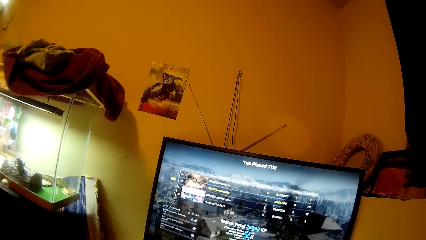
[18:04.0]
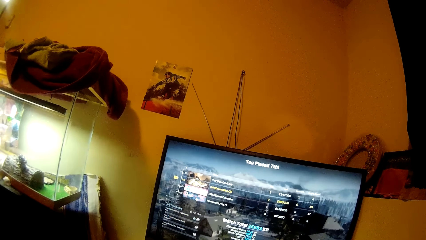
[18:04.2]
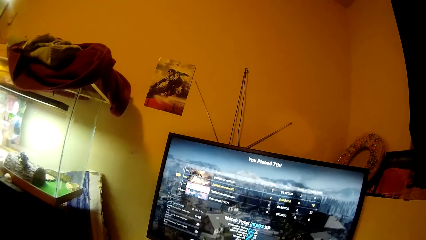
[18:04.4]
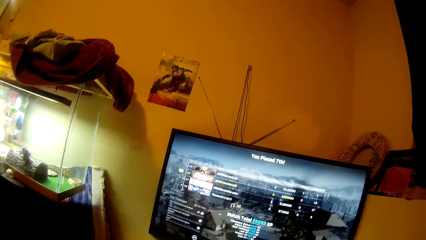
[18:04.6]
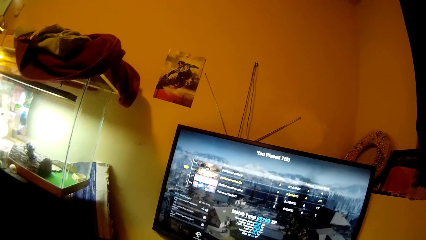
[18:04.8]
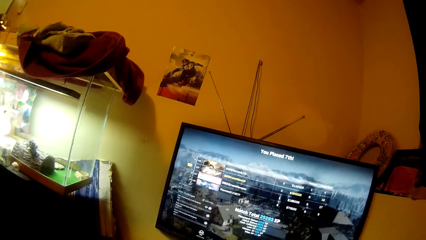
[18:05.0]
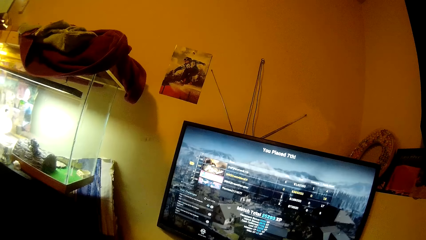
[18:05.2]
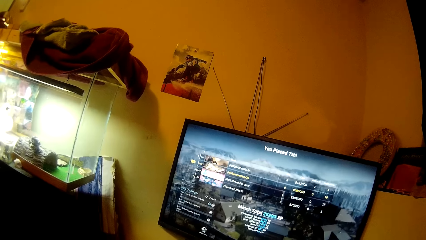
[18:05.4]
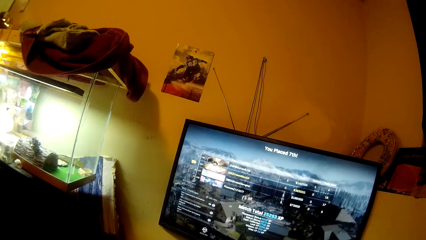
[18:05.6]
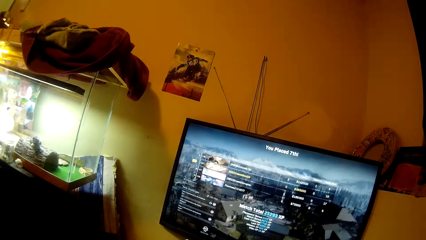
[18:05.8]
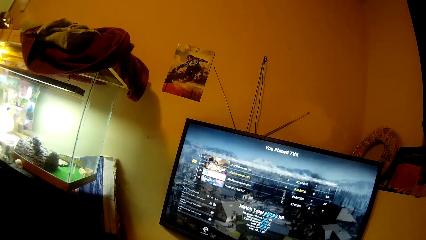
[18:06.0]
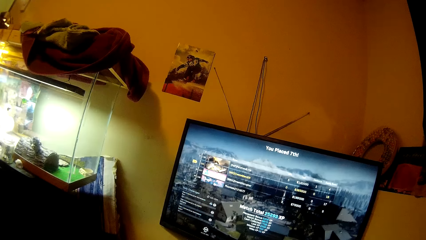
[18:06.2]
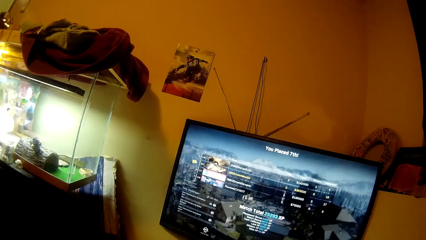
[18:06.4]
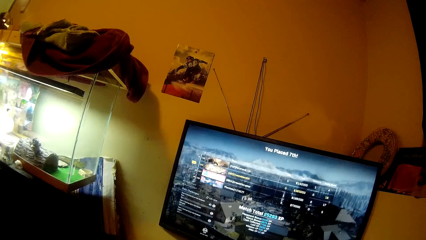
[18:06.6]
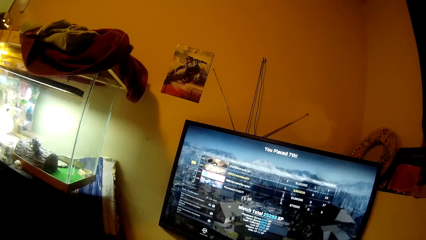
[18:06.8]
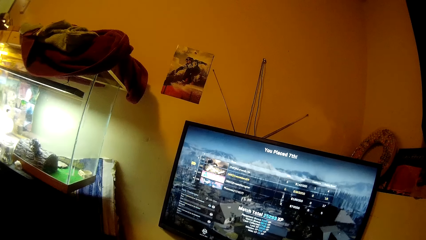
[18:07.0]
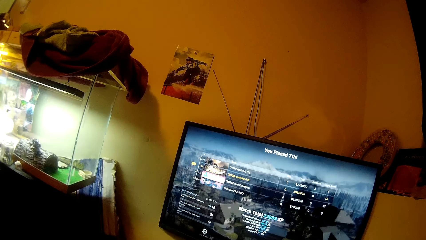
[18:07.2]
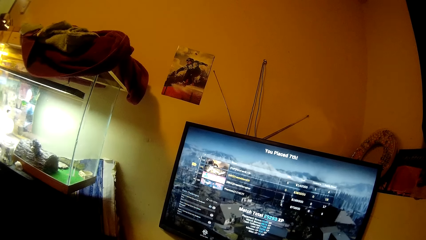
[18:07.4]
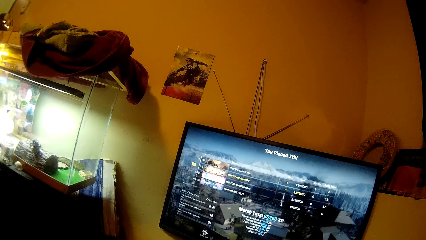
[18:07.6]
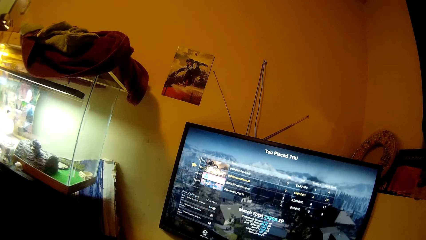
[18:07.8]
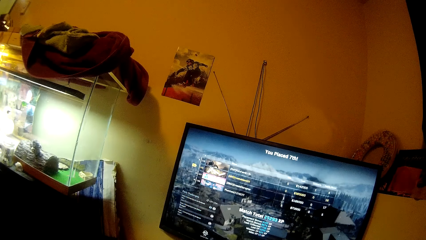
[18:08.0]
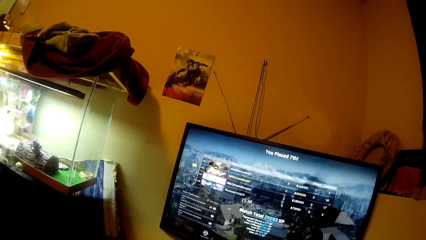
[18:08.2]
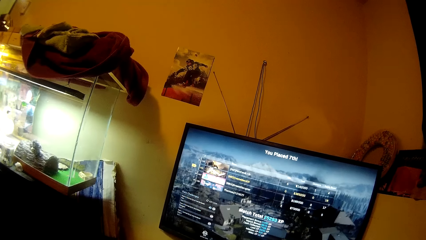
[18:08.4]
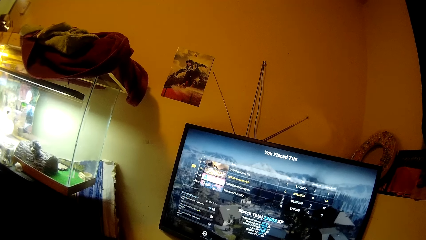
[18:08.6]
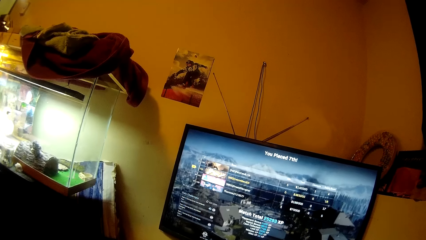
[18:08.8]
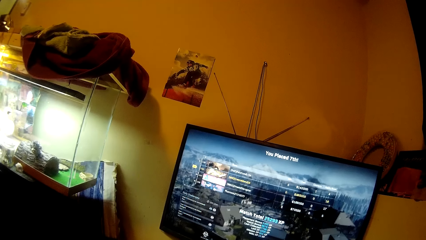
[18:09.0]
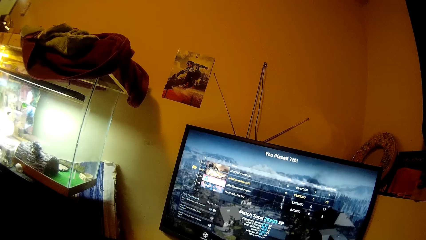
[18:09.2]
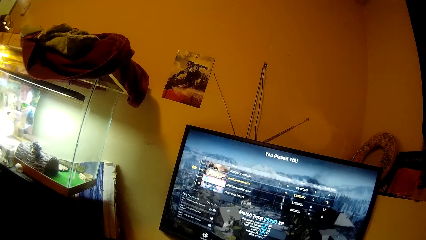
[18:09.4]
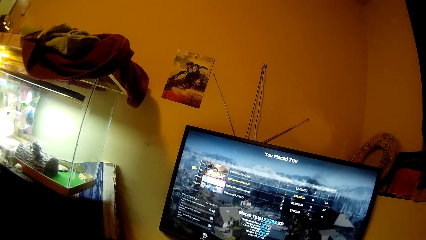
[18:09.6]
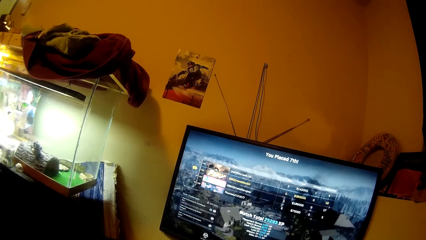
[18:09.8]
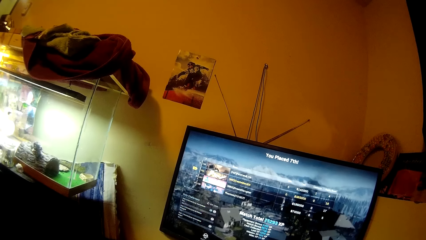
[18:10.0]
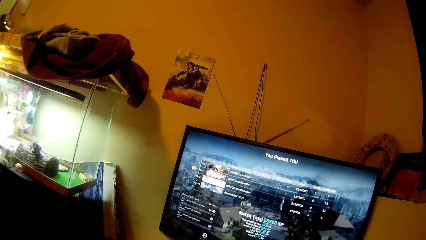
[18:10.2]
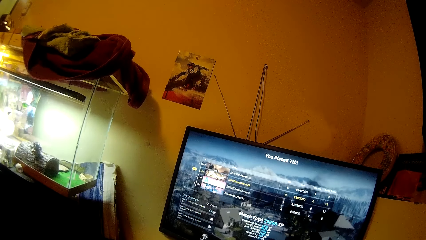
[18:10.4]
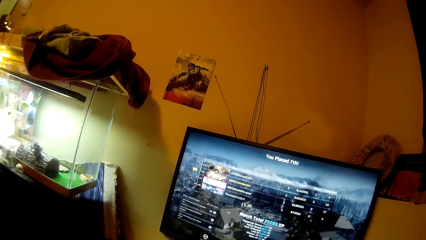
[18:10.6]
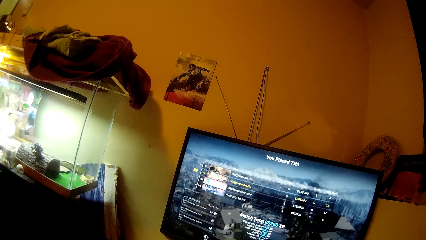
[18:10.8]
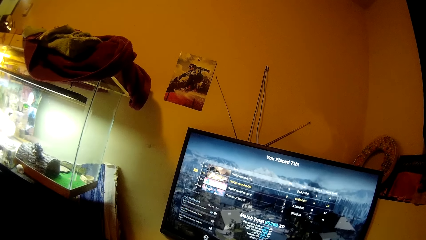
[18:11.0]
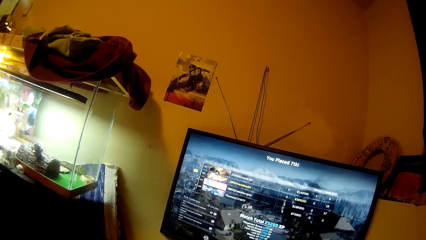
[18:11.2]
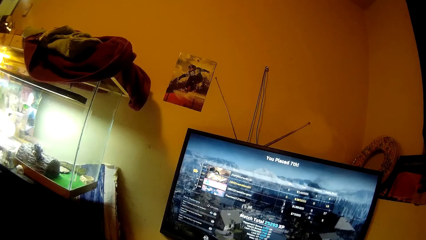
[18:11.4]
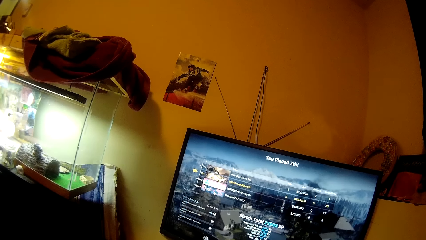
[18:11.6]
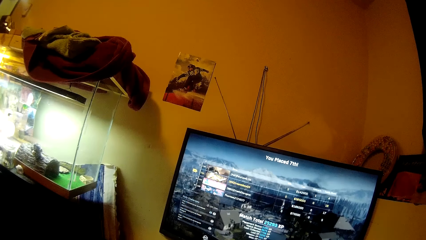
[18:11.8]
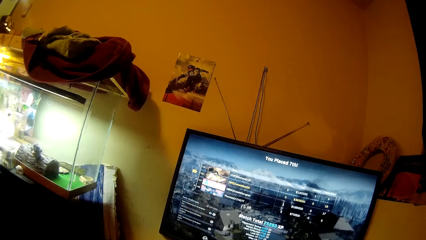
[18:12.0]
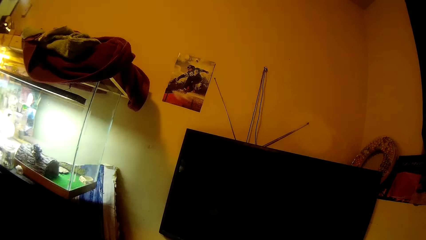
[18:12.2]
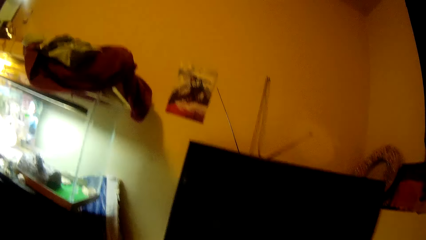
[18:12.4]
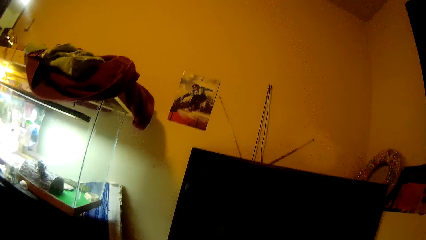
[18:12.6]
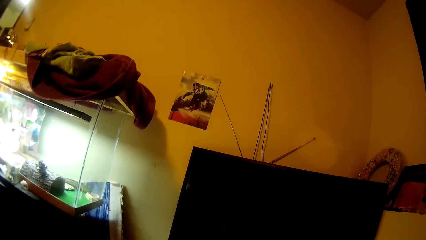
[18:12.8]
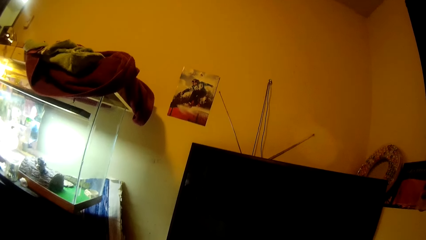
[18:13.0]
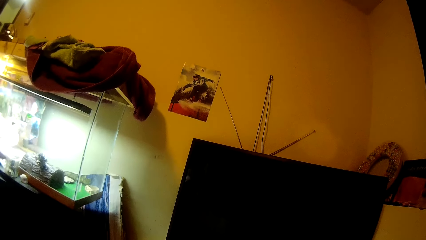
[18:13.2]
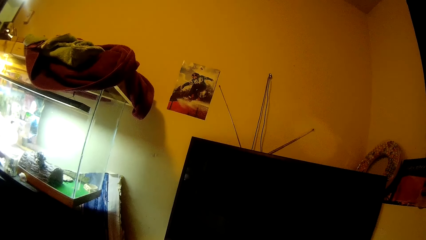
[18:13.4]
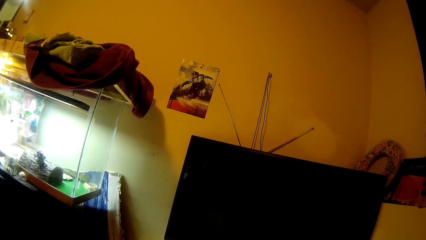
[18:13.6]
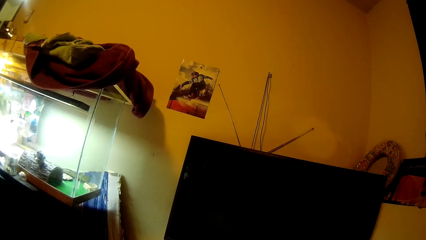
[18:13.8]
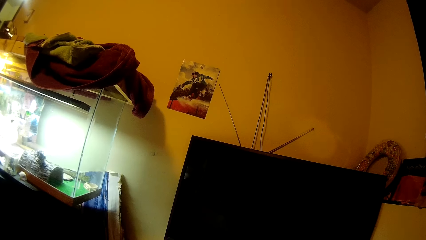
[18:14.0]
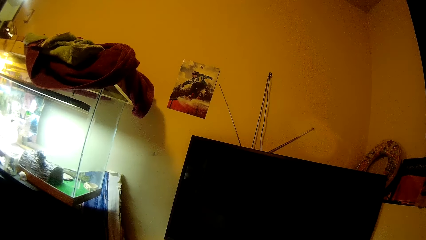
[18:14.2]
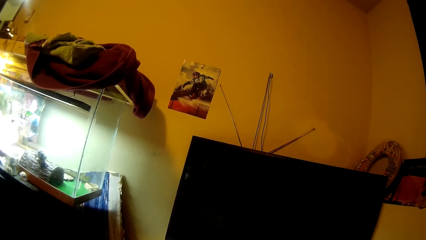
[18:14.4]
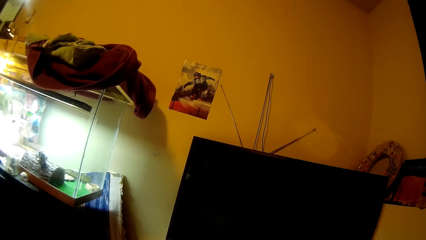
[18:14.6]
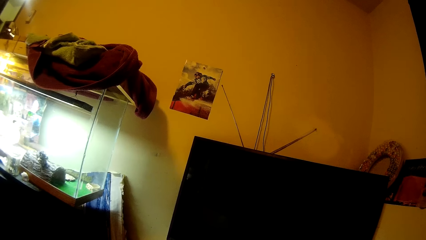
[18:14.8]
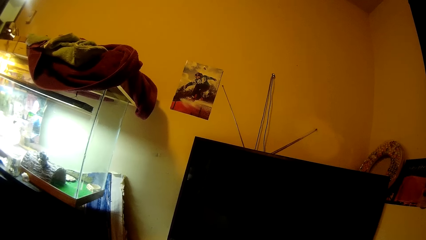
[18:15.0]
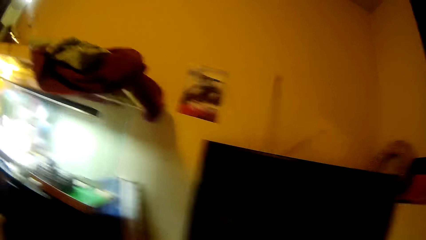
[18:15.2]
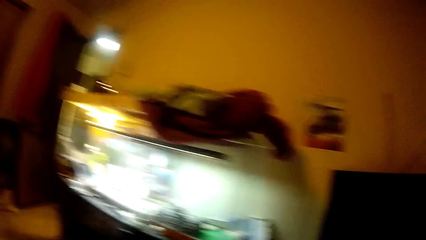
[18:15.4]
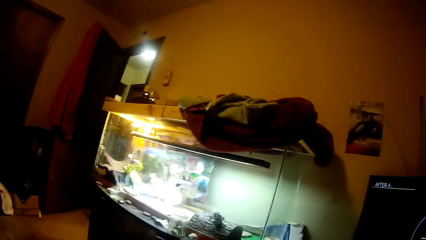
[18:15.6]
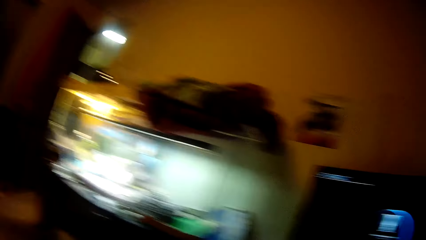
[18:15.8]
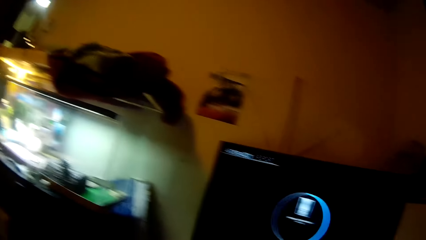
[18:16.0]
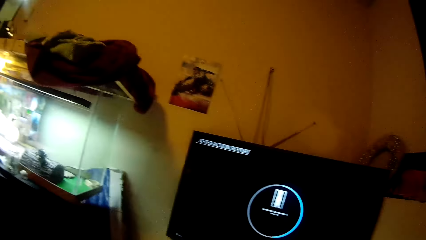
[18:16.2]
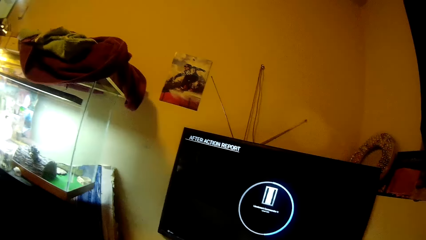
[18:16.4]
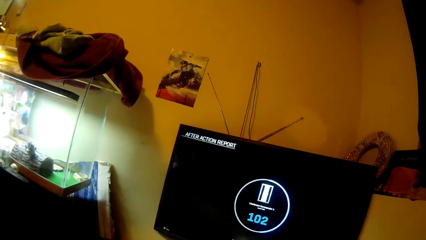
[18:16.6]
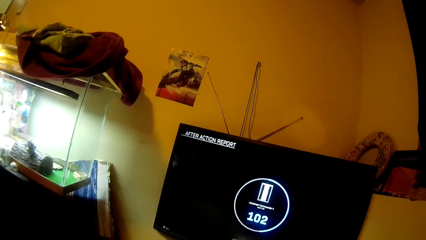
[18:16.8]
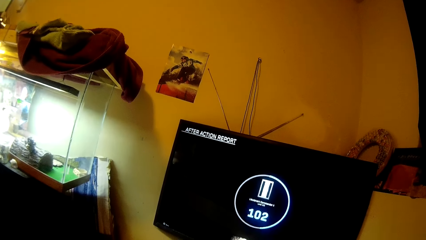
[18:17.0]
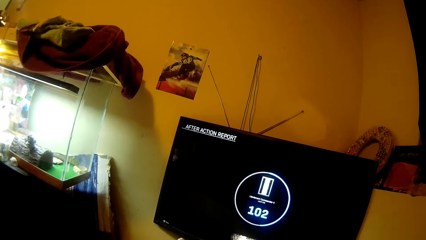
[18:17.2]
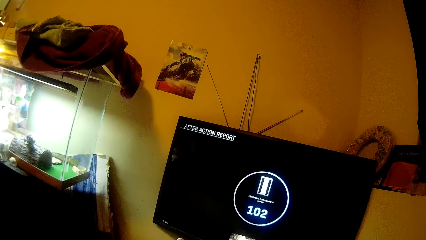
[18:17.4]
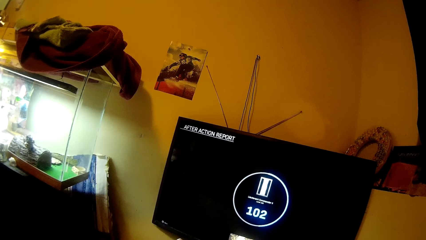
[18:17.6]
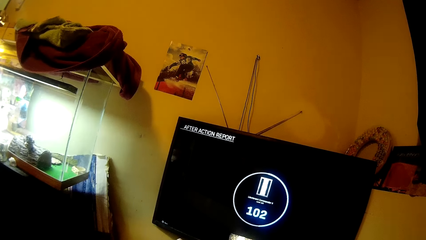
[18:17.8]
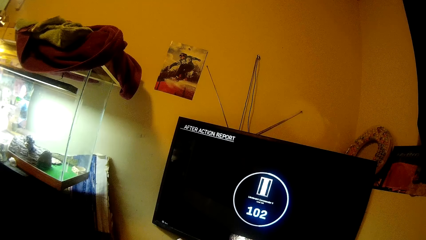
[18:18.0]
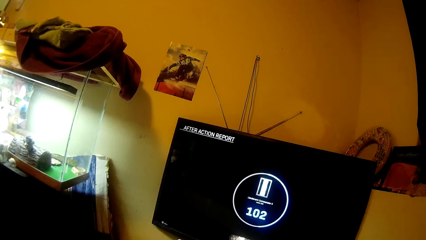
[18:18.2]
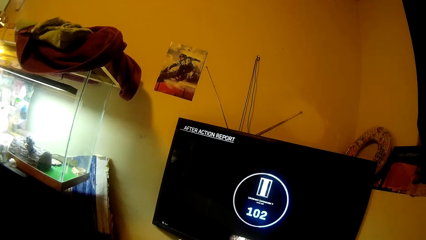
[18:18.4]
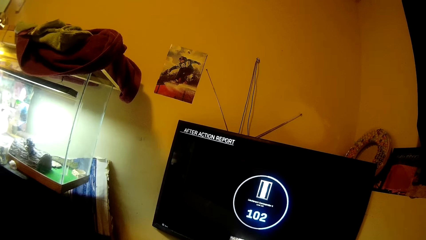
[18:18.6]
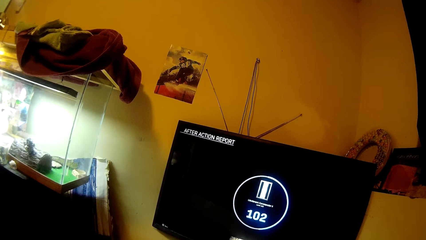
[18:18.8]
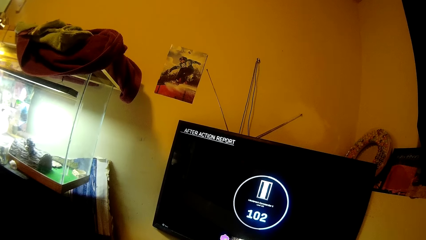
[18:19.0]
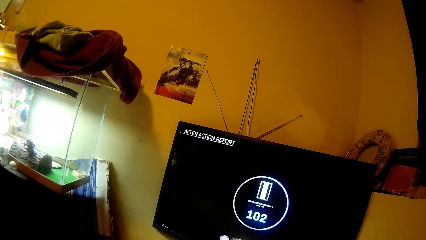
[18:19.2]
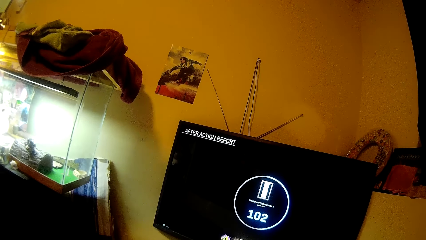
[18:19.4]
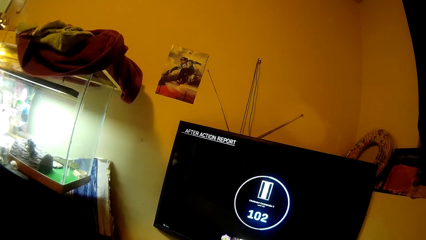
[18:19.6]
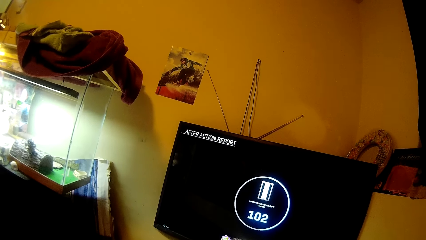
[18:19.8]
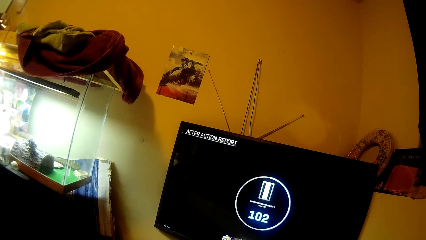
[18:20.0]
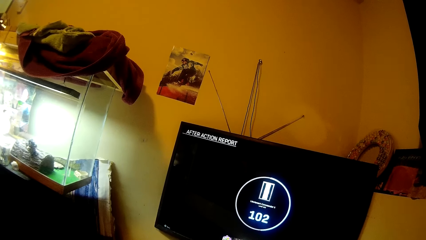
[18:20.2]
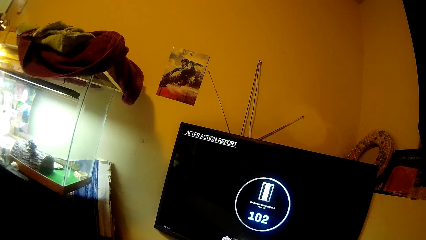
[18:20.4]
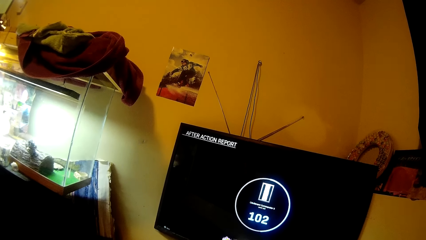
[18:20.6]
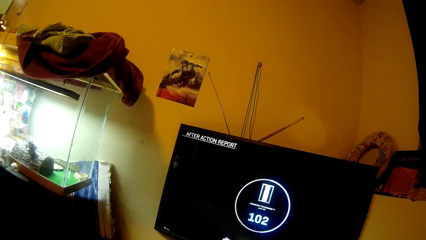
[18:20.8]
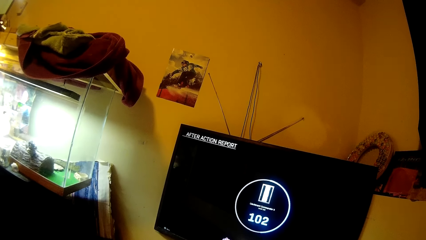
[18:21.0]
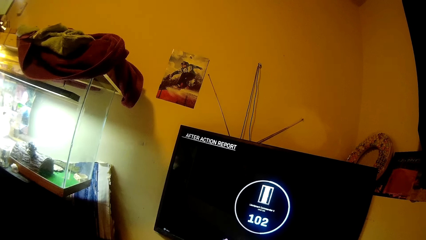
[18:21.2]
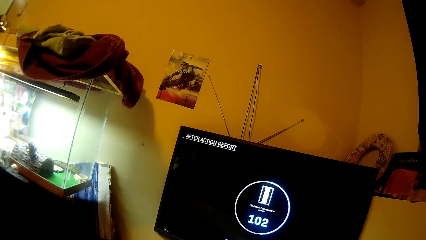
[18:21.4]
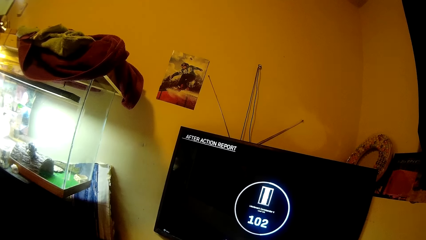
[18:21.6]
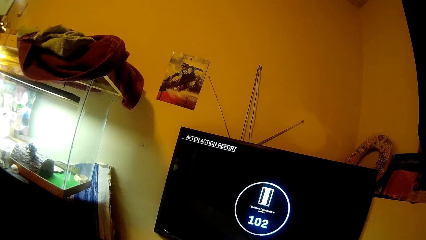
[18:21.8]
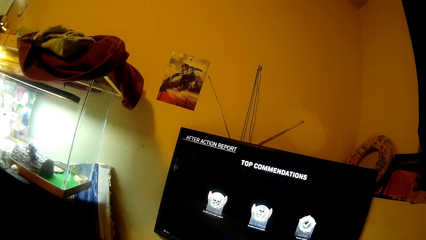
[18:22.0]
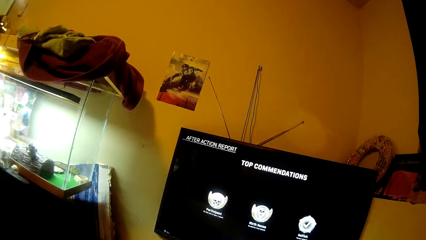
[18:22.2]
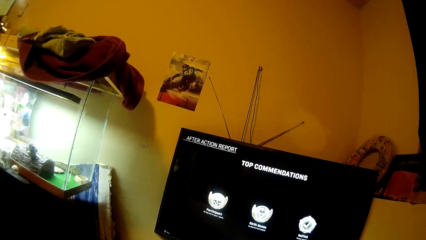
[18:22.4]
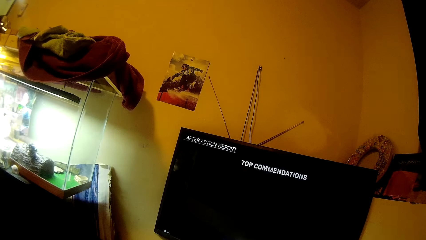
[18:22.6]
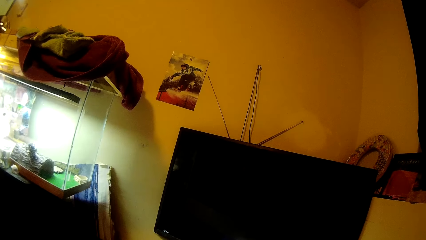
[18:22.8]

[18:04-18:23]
The camera wearer puts off the TV.
